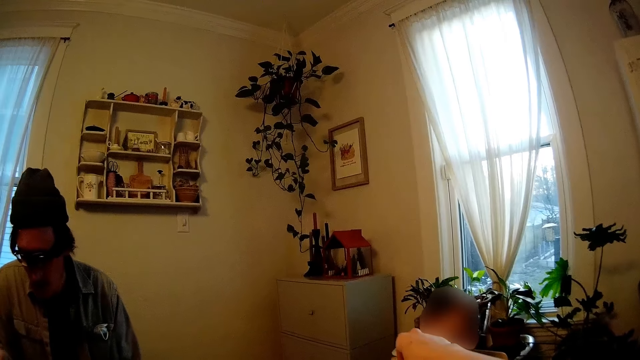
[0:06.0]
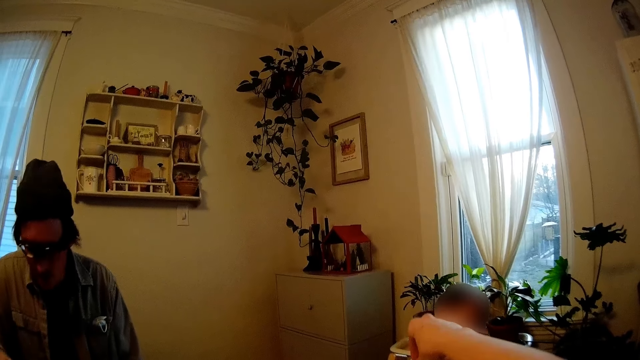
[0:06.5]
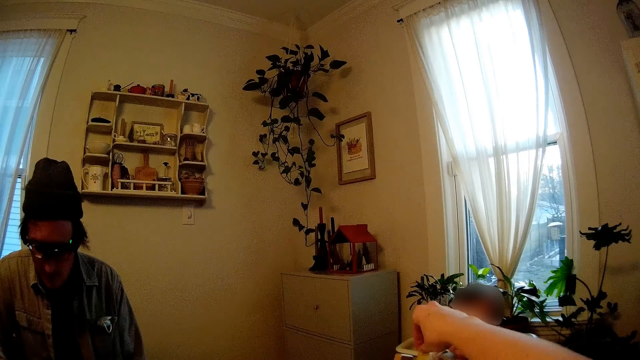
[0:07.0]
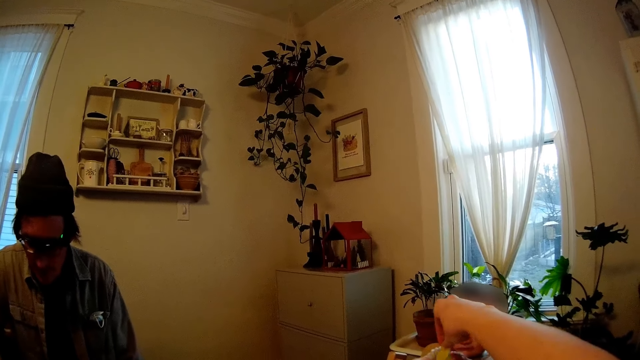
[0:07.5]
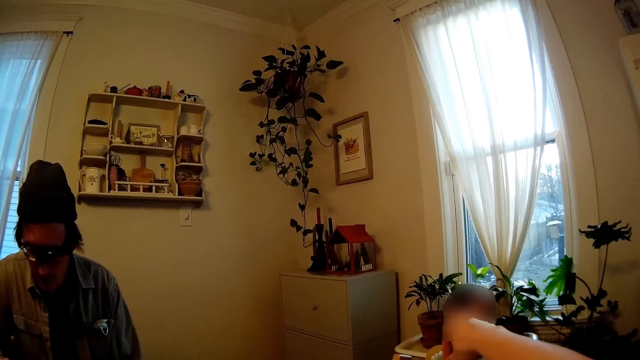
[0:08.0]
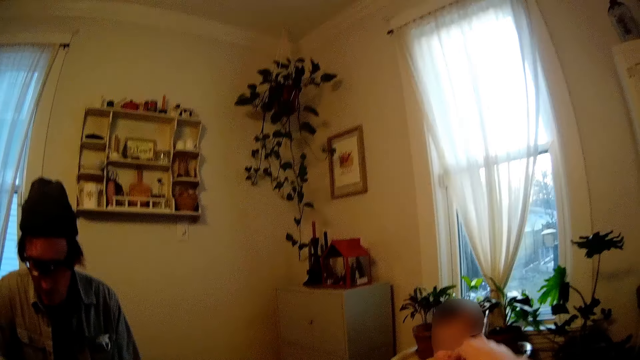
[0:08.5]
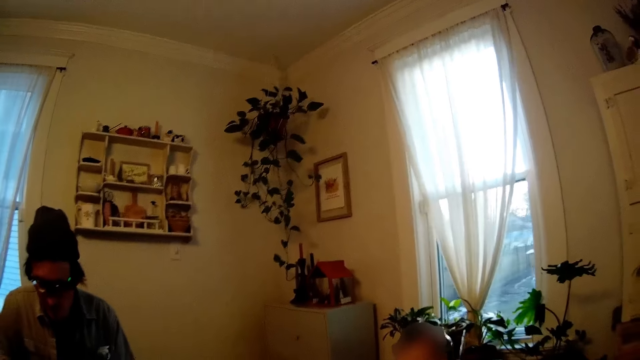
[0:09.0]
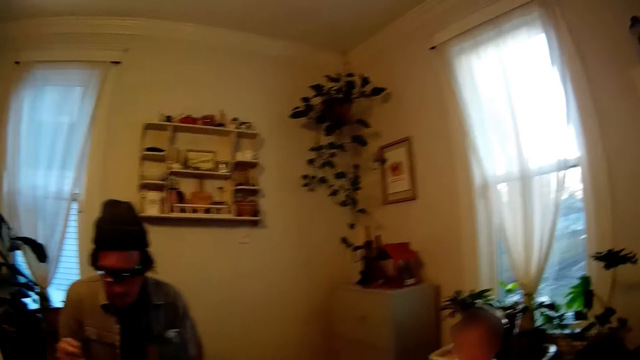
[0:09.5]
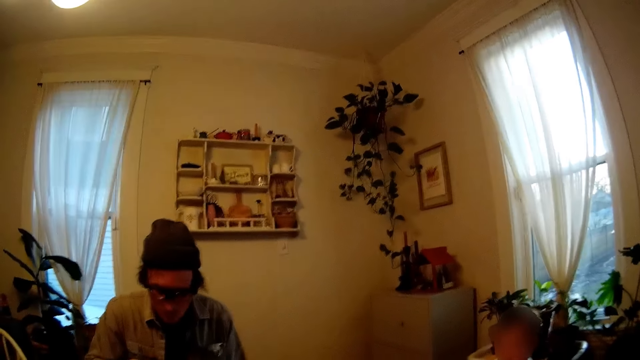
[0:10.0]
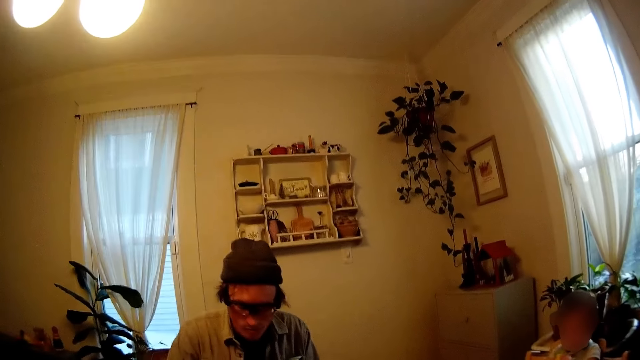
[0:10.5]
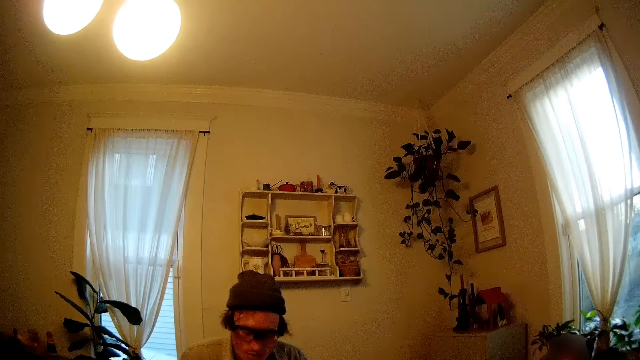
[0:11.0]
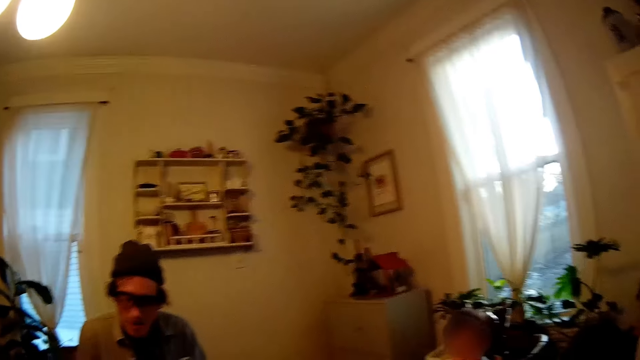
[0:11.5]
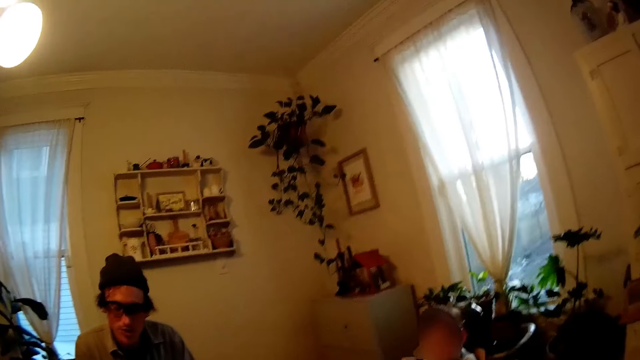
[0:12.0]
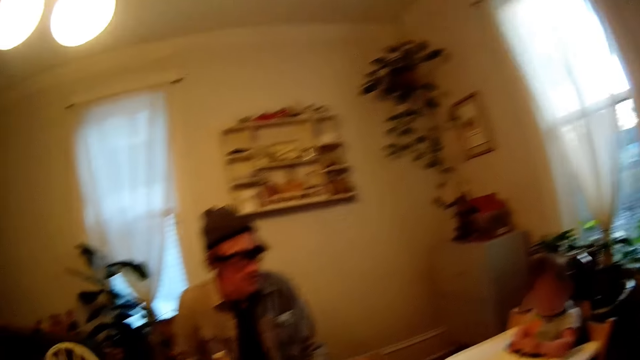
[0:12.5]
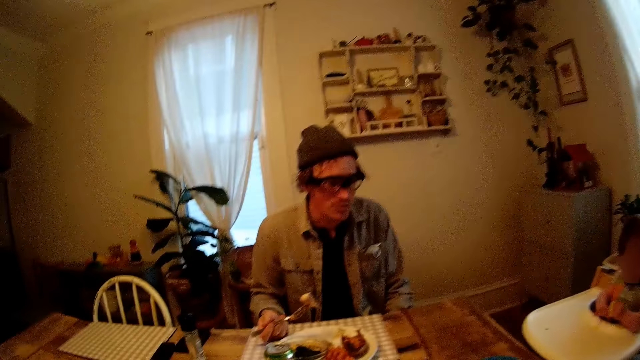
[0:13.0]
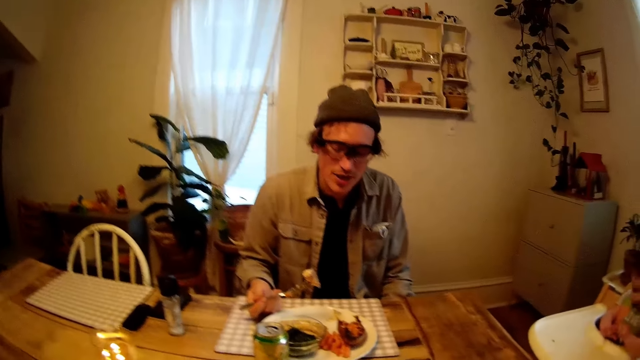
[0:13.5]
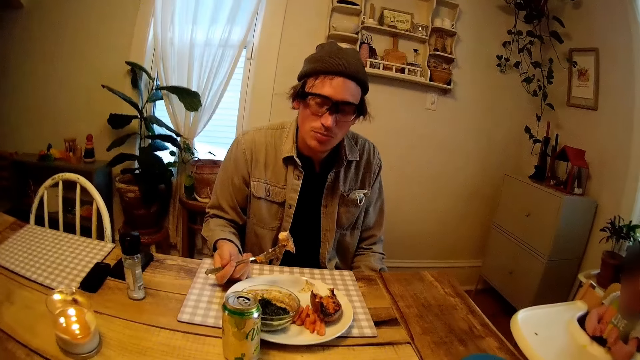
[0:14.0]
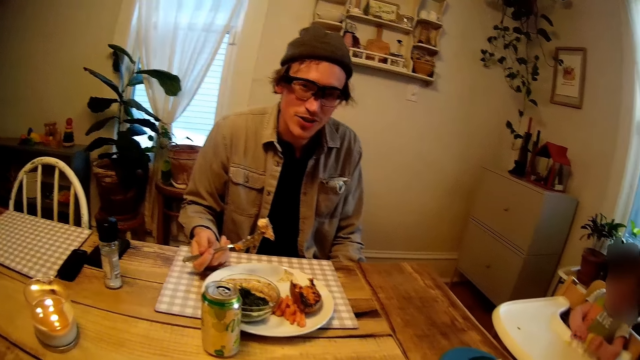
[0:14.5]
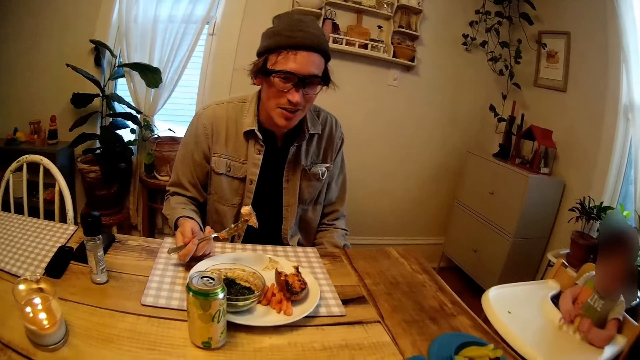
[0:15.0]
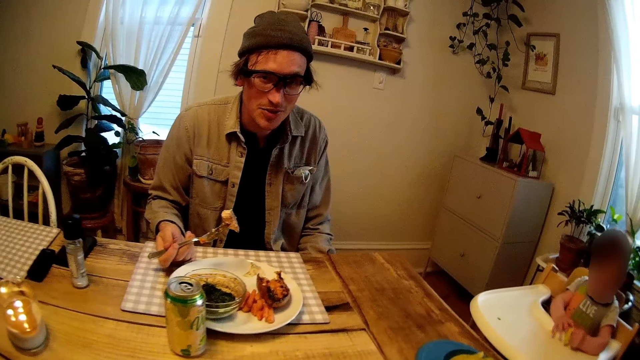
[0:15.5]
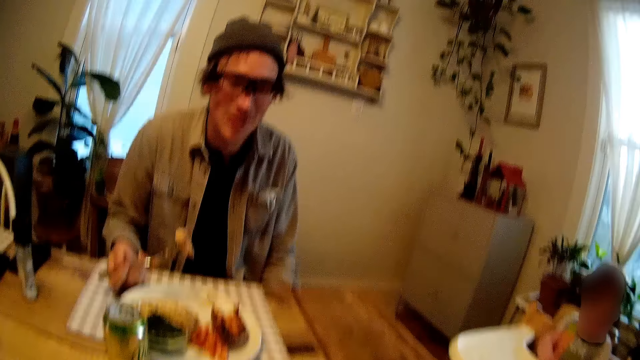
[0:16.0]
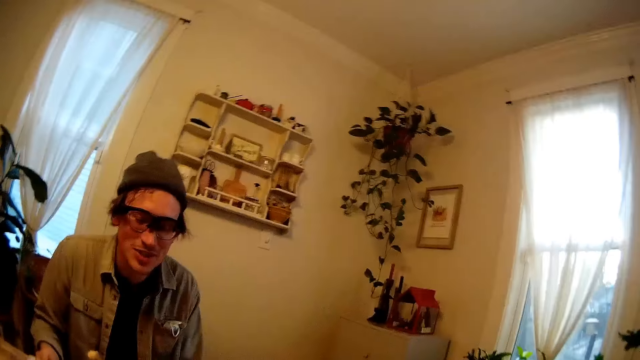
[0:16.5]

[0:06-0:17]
The camera wearer stretches a hand. They look around. The man holds the piece of steak with the fork in his right hand. The baby plays with the pasta with her hands.

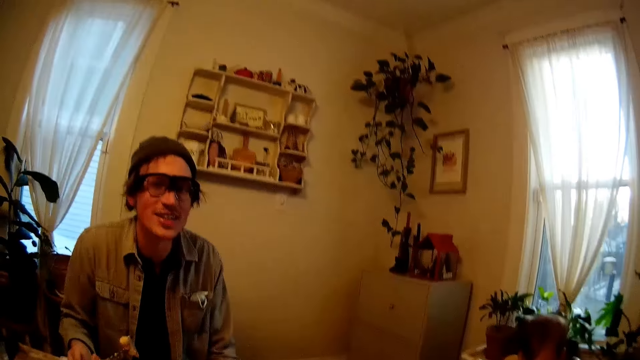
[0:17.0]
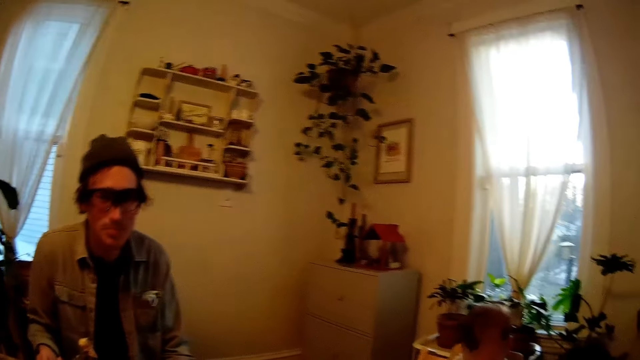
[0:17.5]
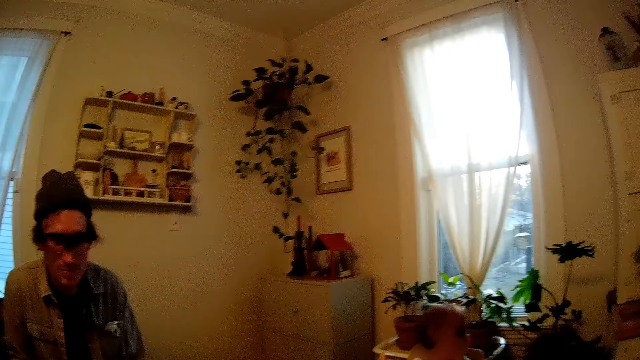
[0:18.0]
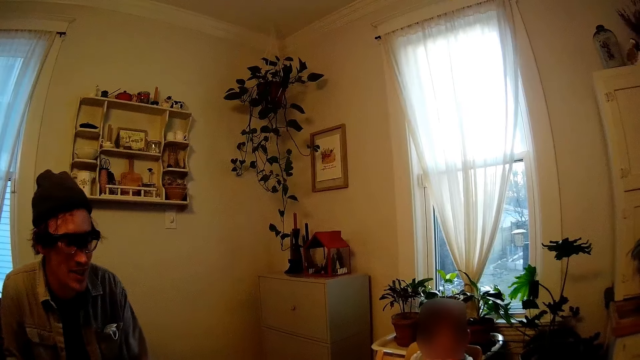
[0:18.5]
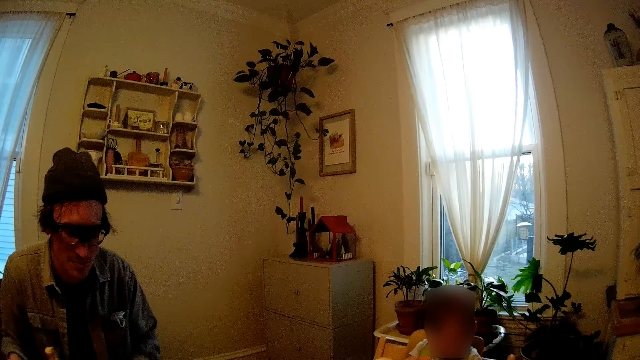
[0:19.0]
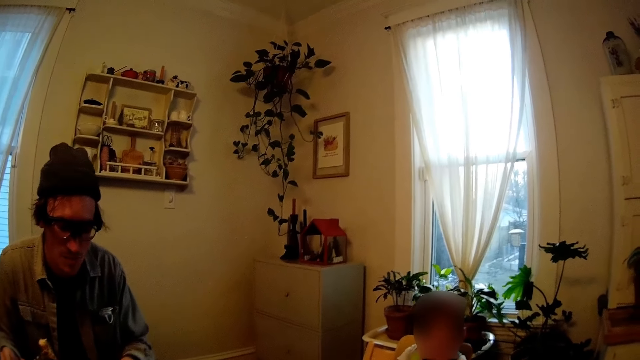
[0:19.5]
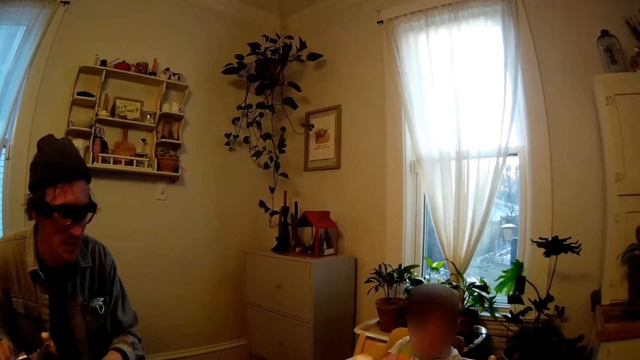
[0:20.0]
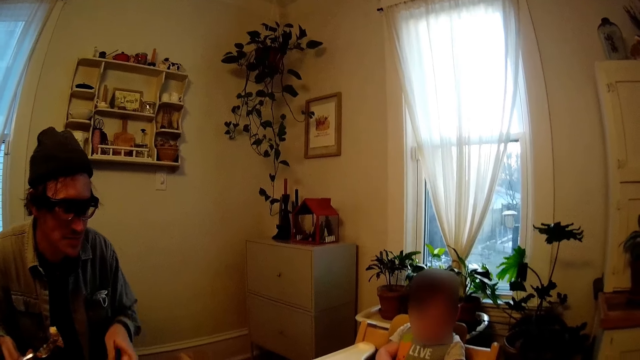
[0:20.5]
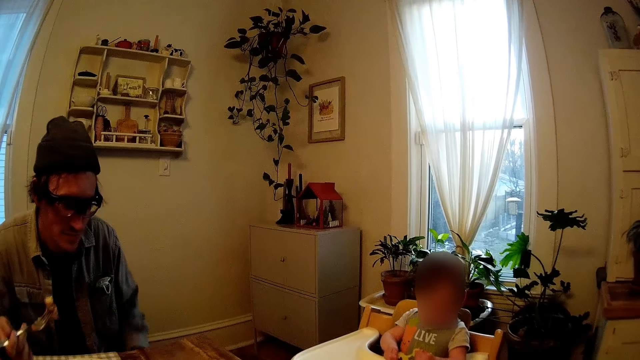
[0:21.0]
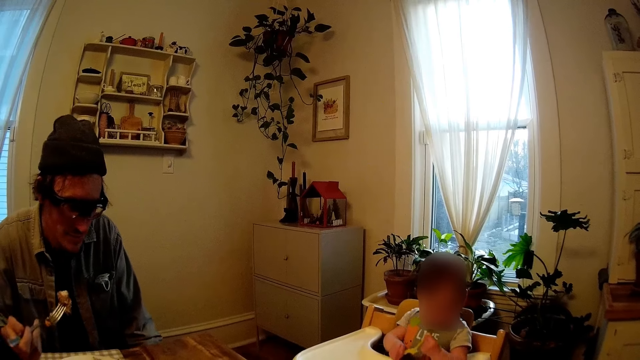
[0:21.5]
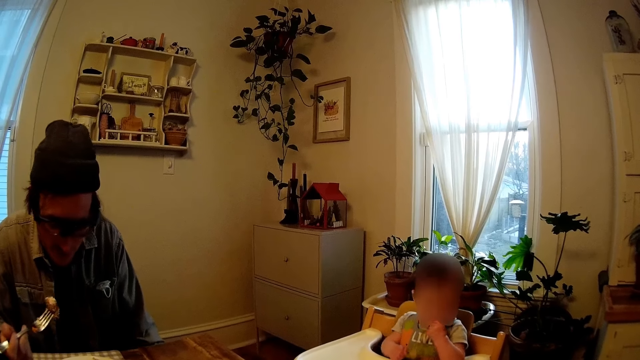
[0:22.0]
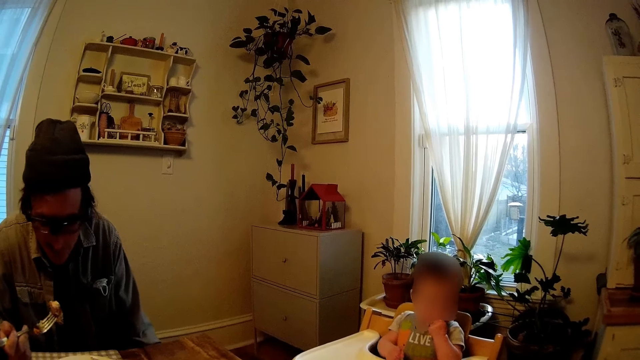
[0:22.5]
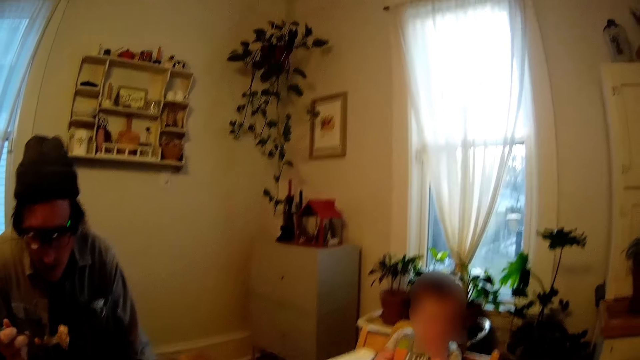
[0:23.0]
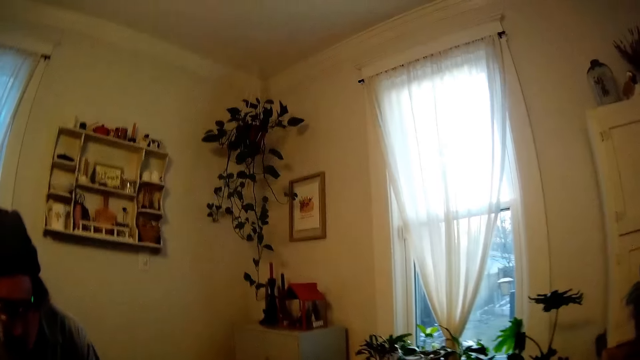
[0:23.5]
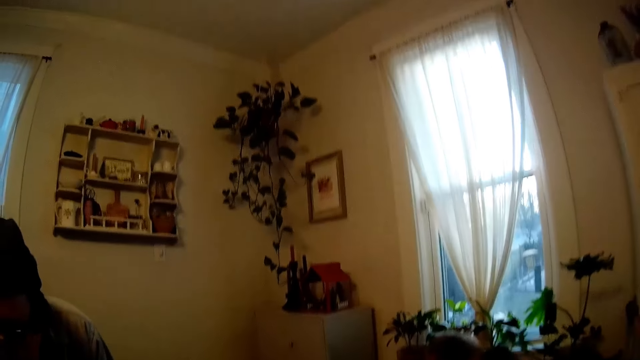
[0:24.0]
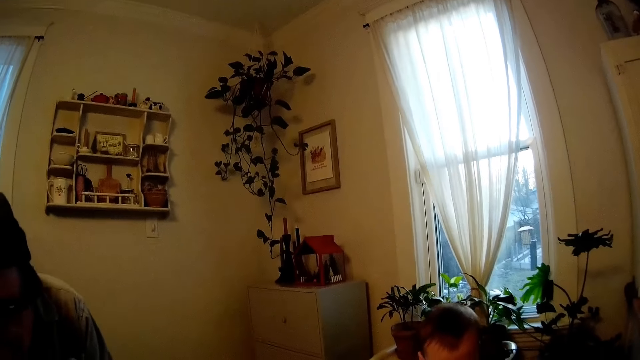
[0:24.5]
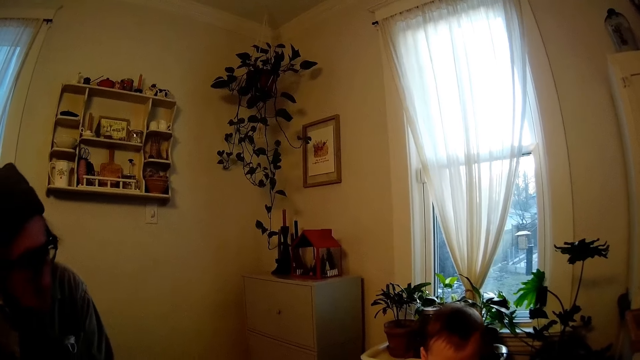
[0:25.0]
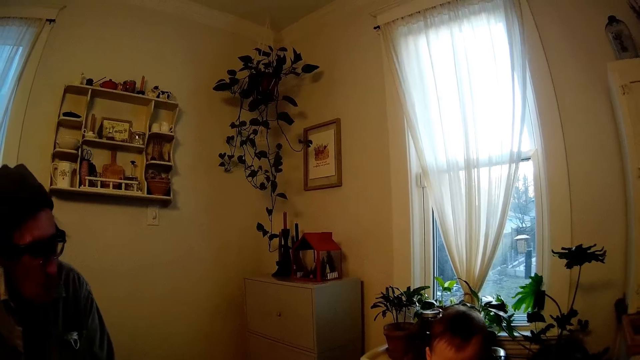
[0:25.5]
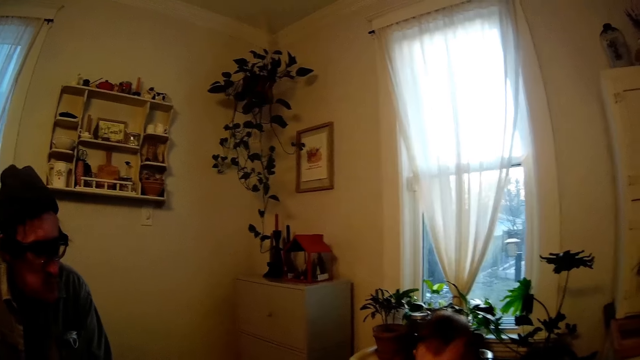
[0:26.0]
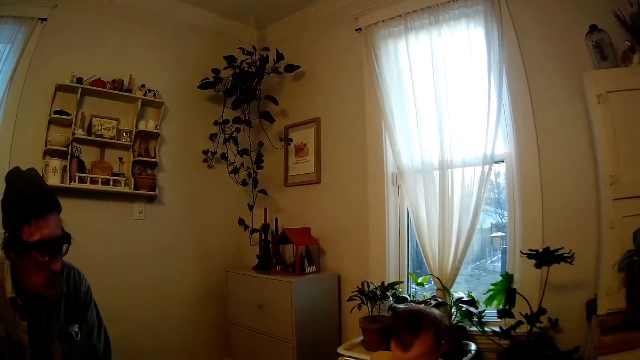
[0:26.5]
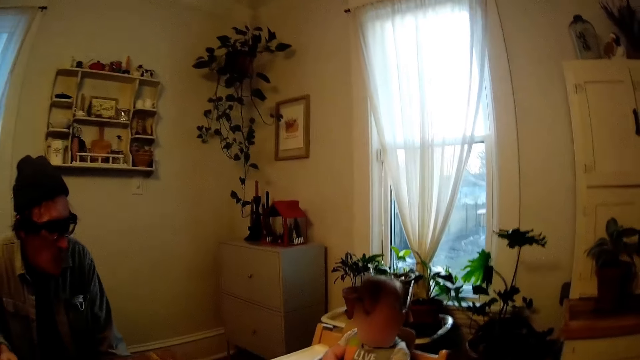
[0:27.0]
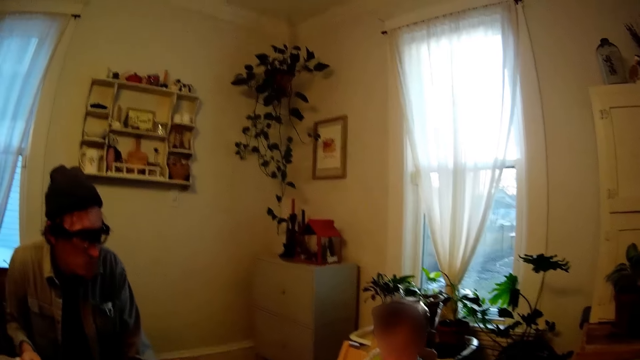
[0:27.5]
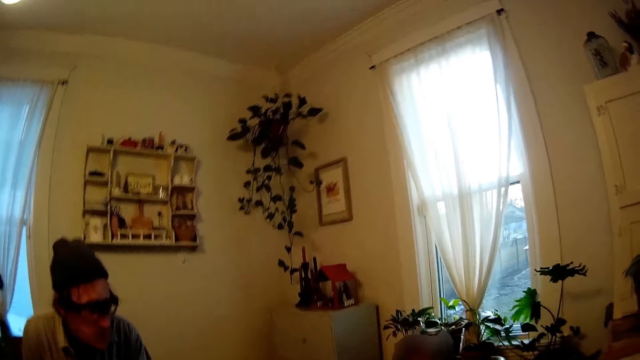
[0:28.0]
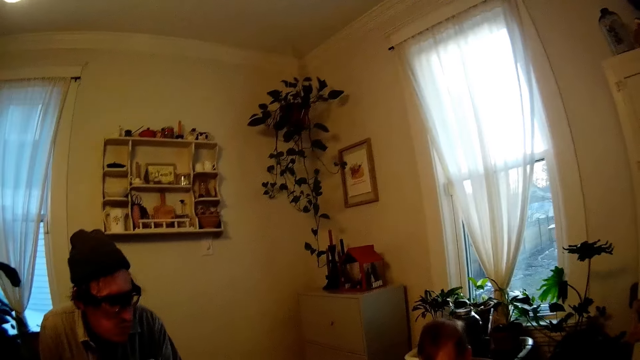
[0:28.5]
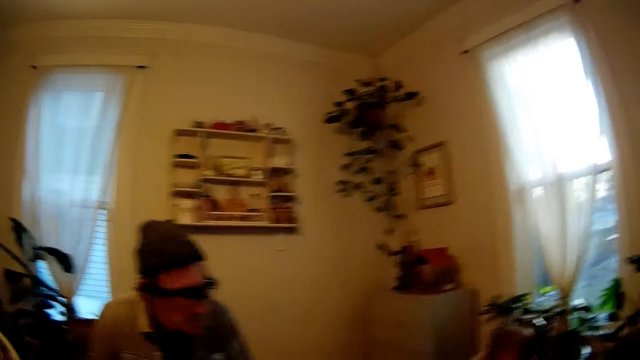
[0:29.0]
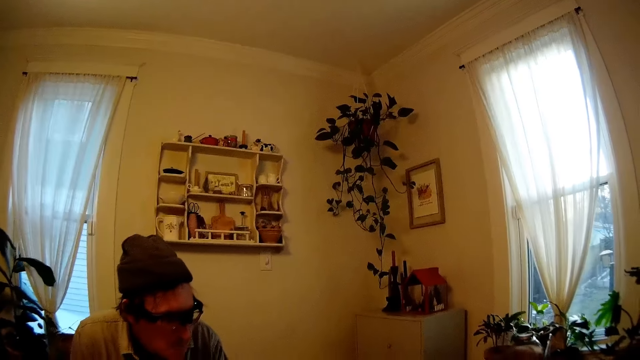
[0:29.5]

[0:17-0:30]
The man shifts the plate on a table with his left hand. The man puts the steak in his mouth with a fork in his right hand. The camera wearer interacts with the man. They talk with the man.
